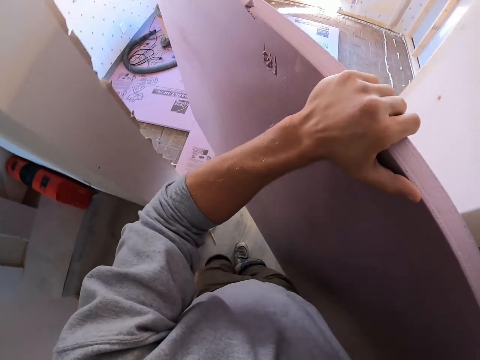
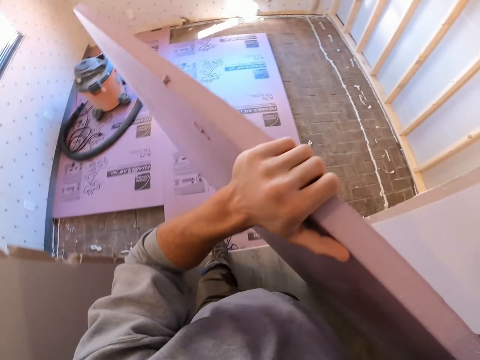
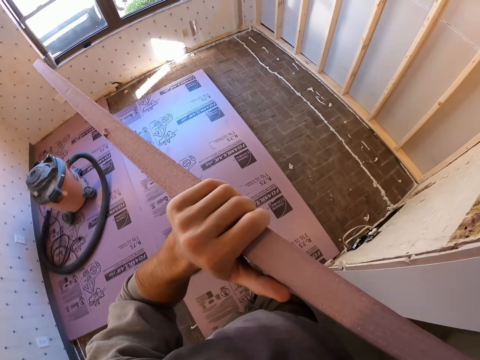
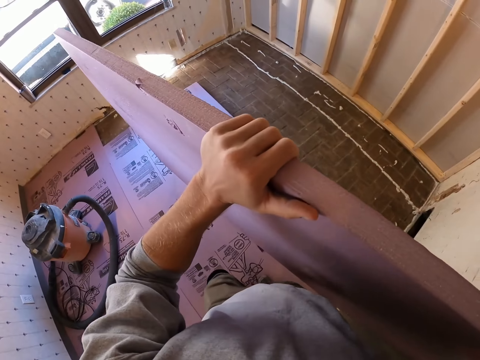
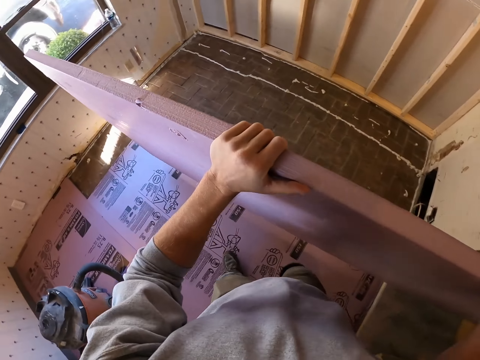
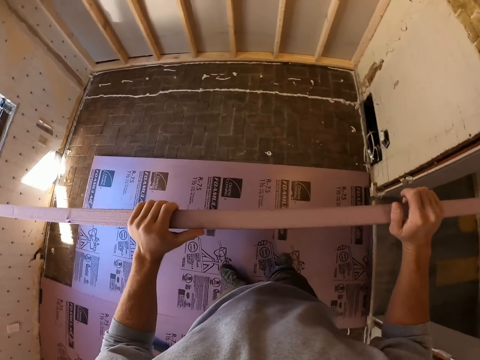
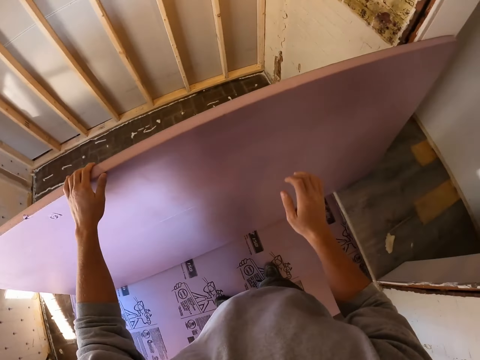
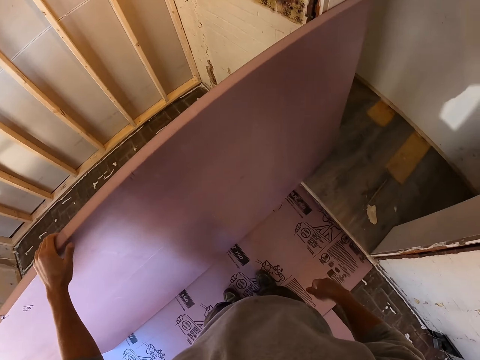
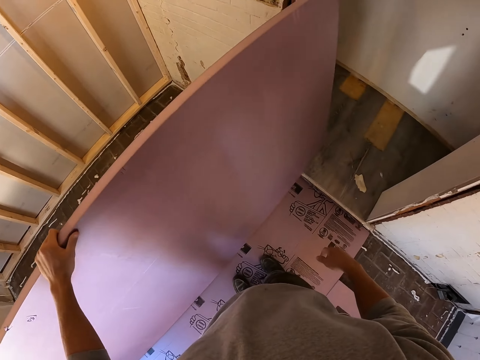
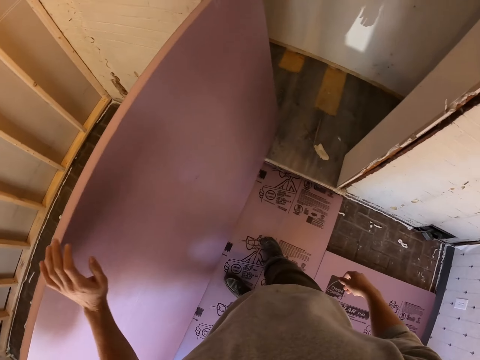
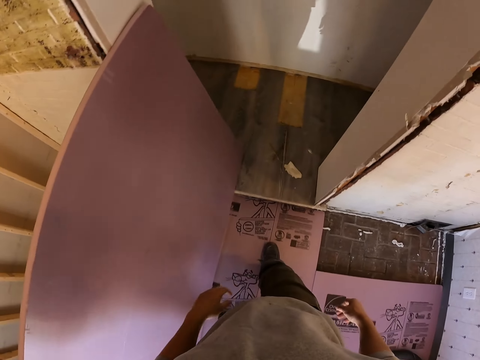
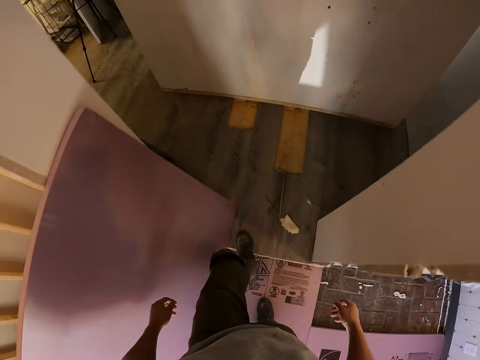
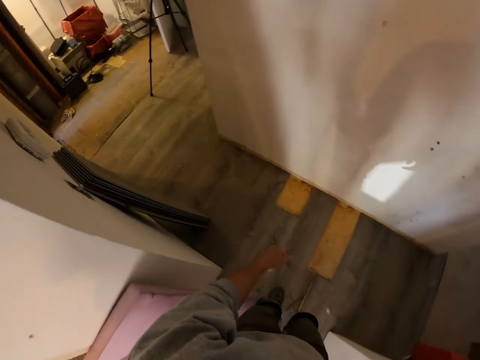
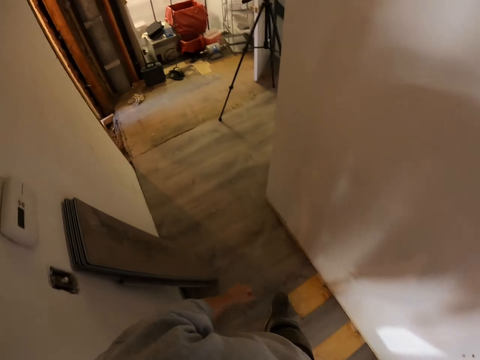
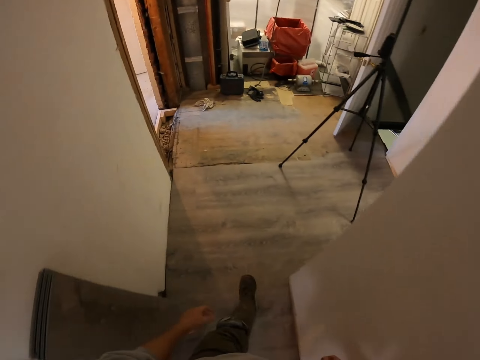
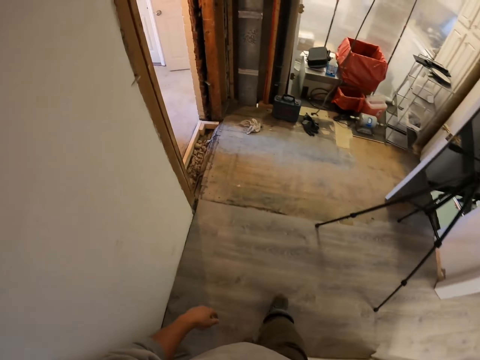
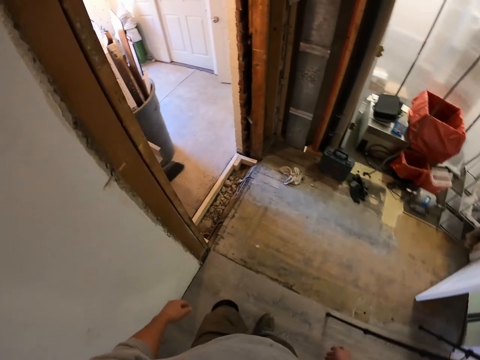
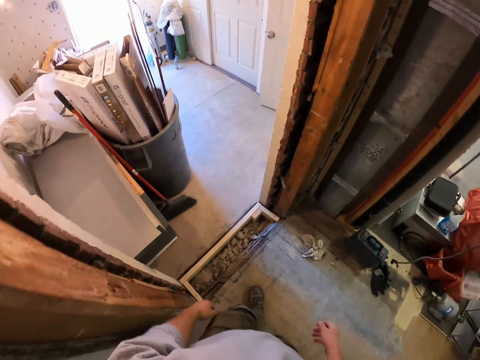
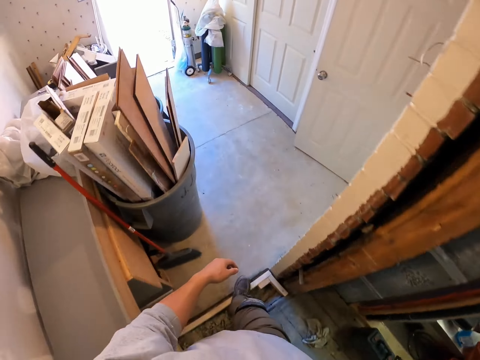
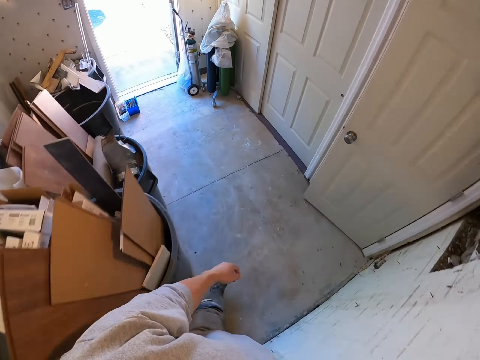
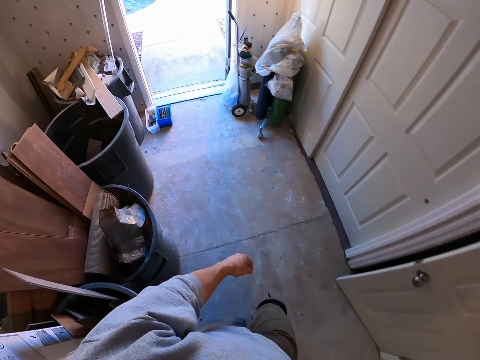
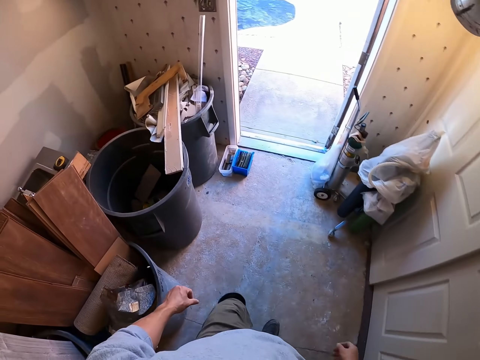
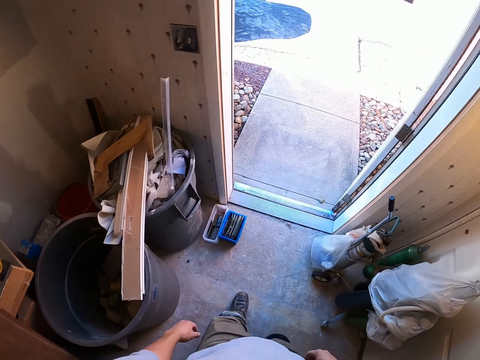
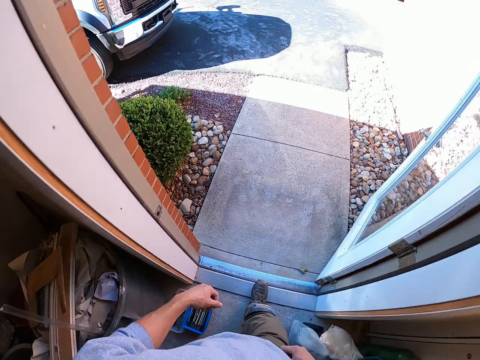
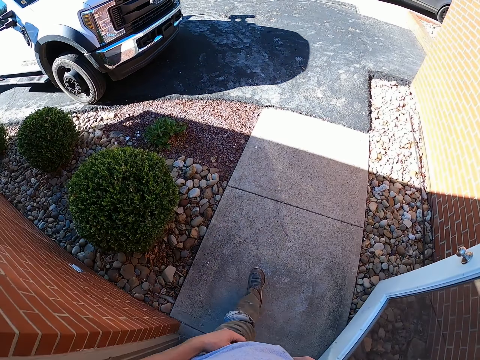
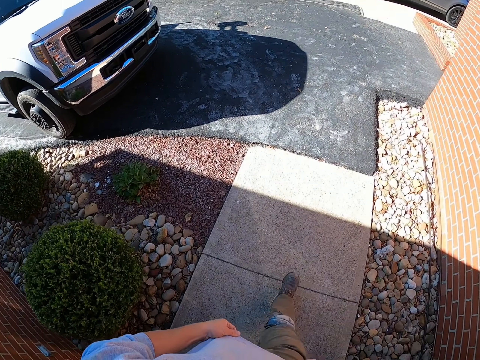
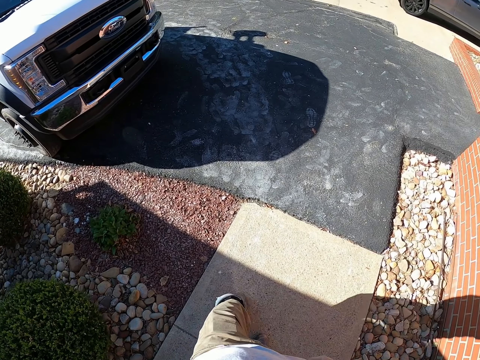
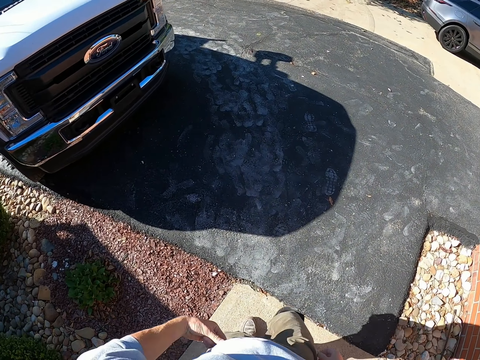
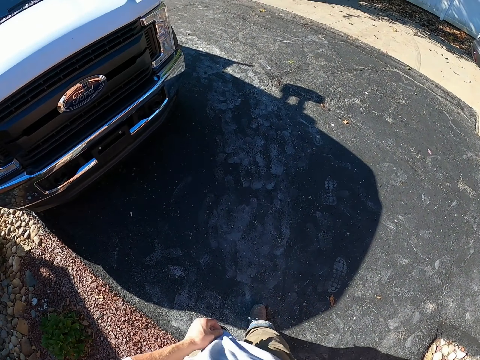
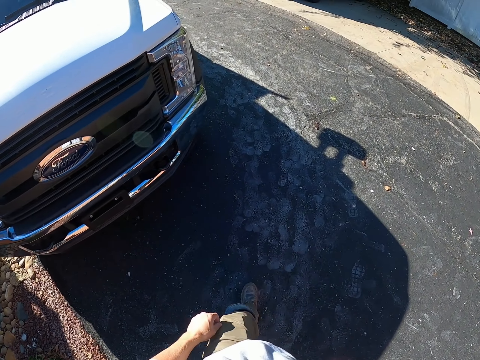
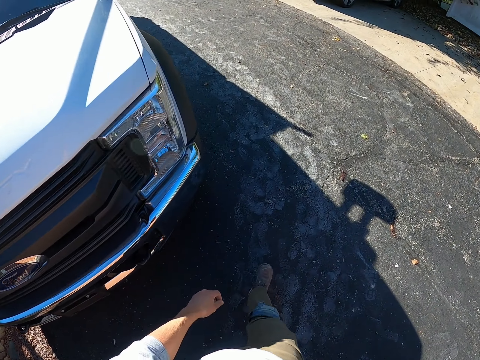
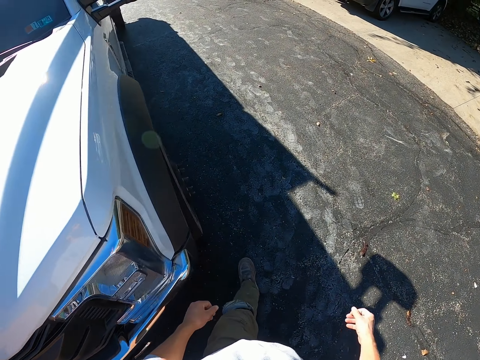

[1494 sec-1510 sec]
The camera wearer supports the plywood with the wall. They put the carton floor board down. They walk in the room. They walk outside the house. They walk in the compound.

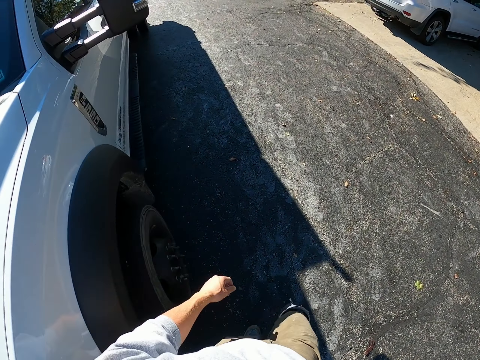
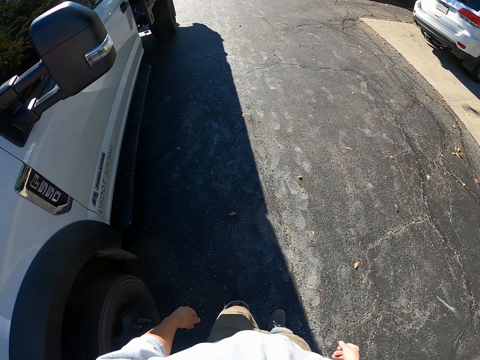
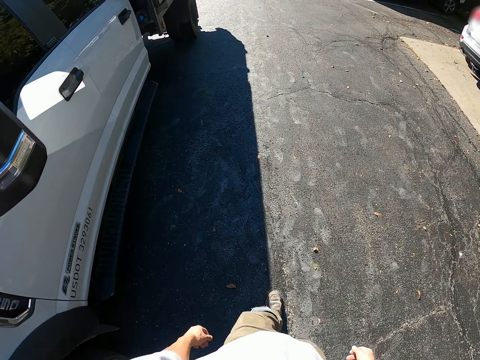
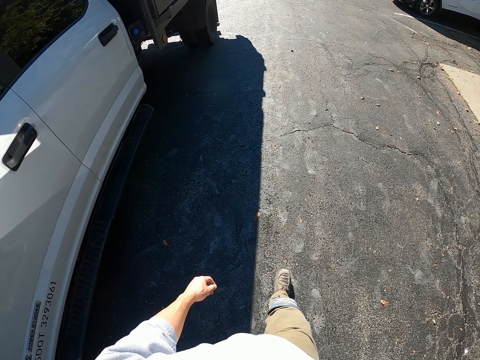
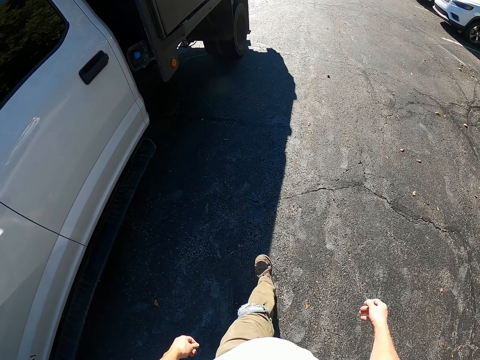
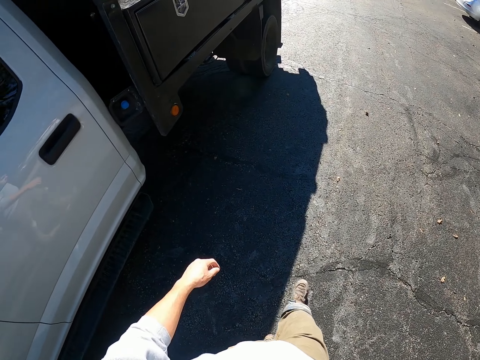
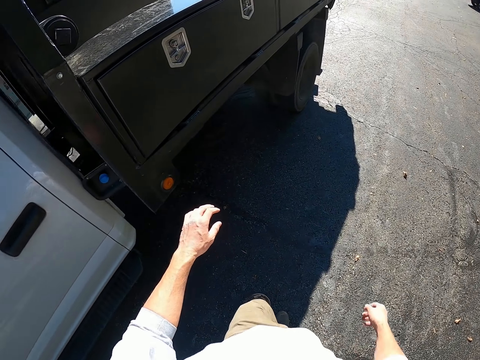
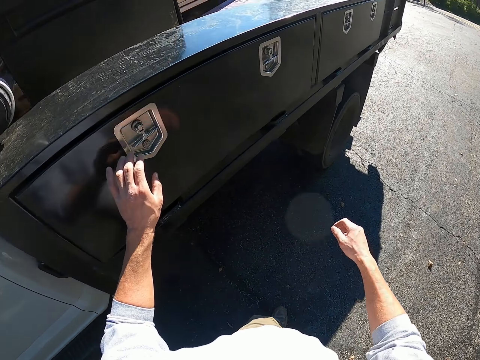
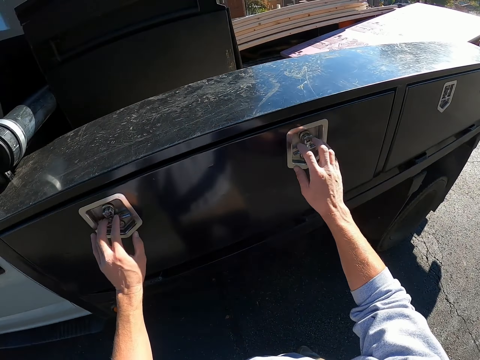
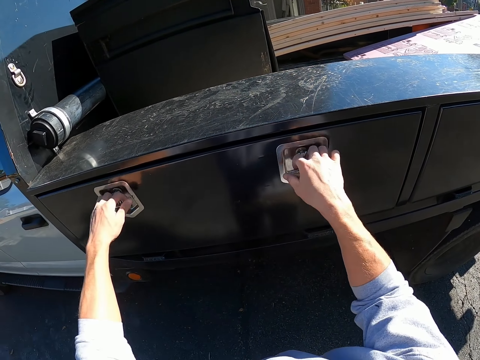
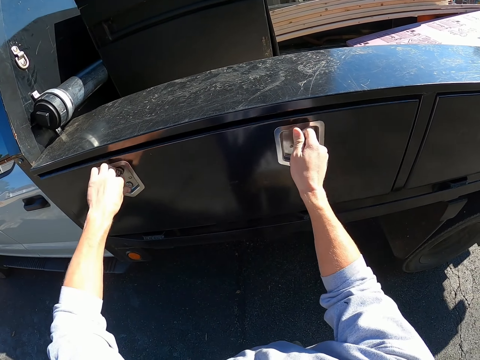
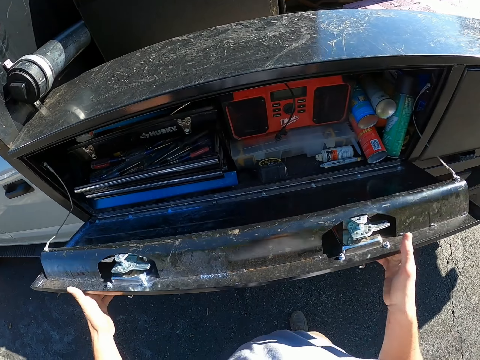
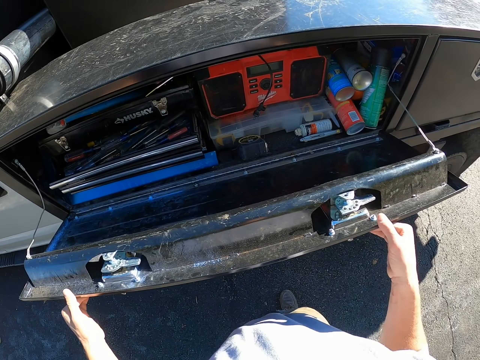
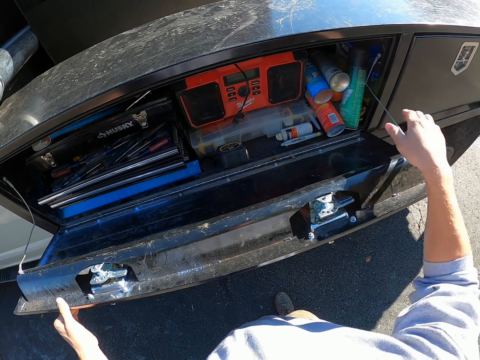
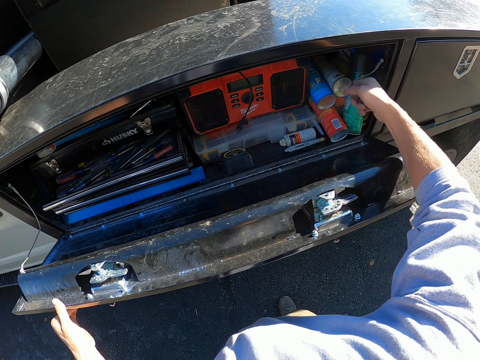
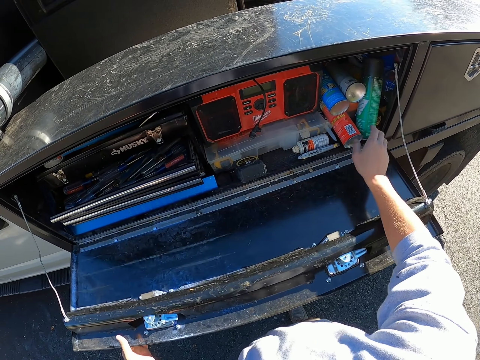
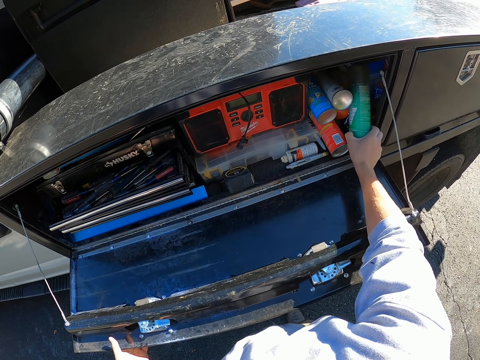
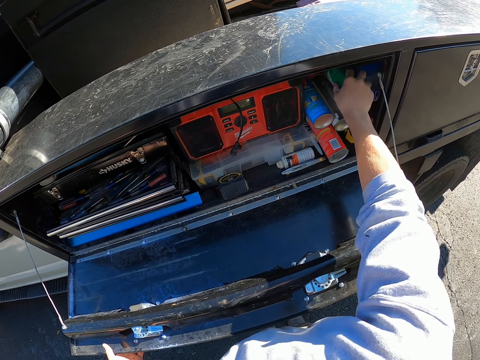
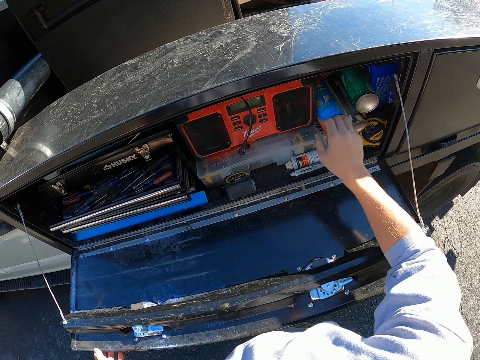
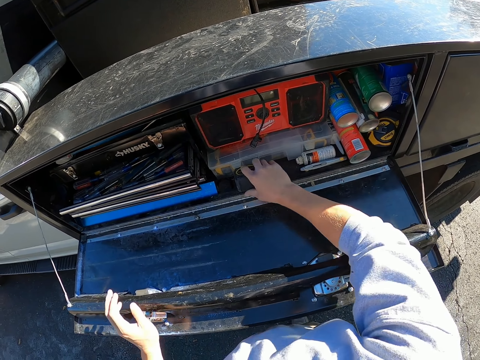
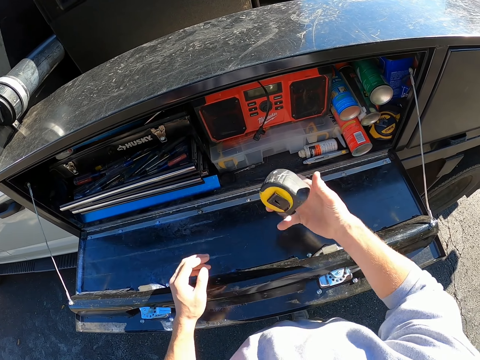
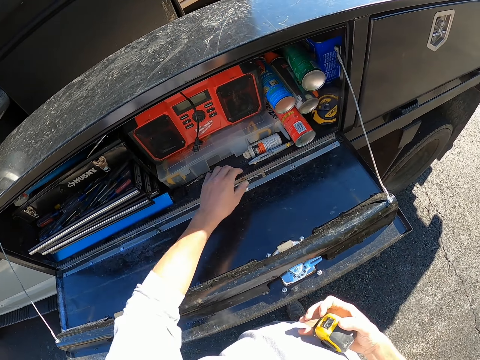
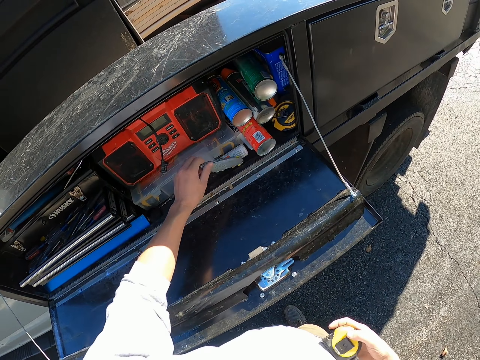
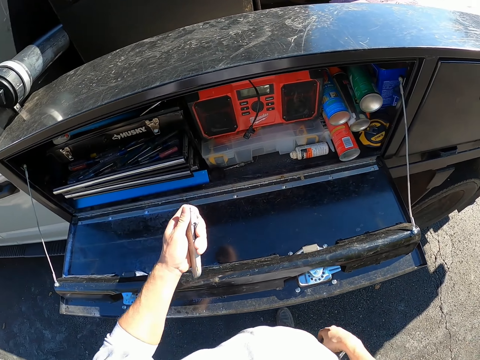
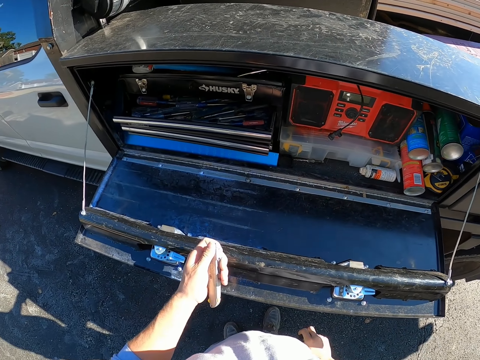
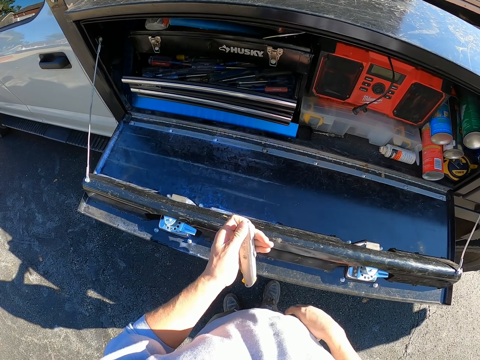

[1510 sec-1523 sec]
The camera wearer opens the drawer or tool box on the truck. They pick up a bottle. They put the bottle in the tool box properly. They take the measuring tape and a penknife or pocket knife.
